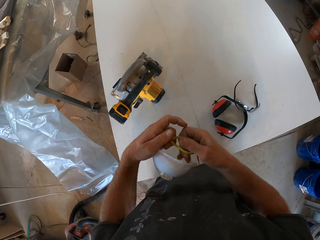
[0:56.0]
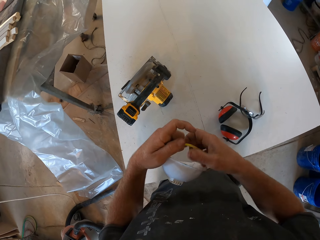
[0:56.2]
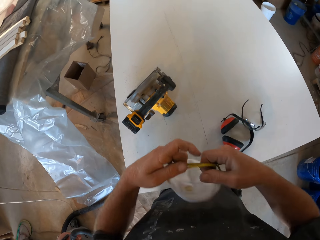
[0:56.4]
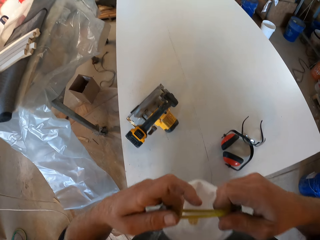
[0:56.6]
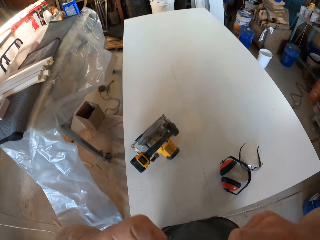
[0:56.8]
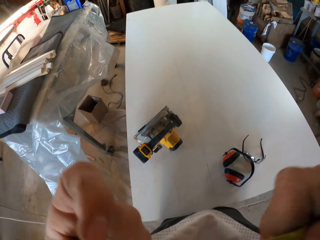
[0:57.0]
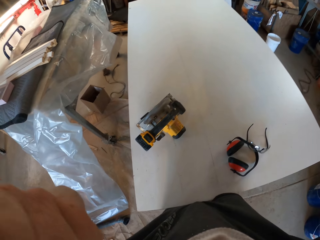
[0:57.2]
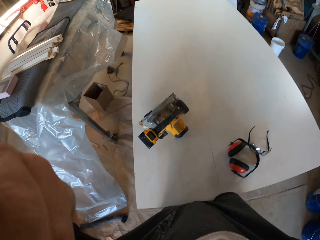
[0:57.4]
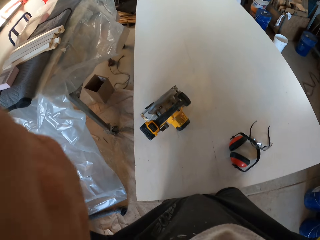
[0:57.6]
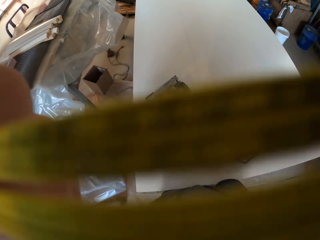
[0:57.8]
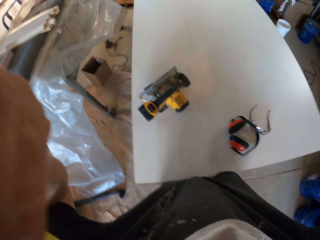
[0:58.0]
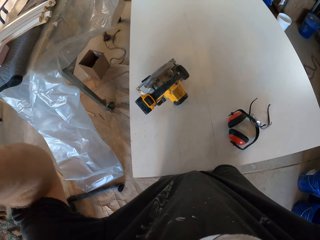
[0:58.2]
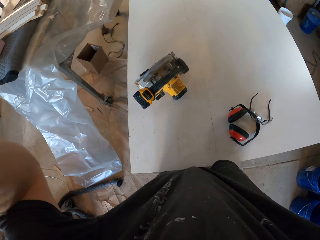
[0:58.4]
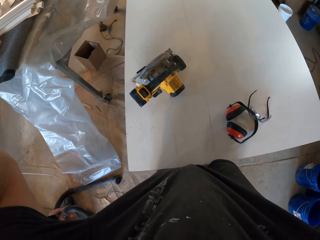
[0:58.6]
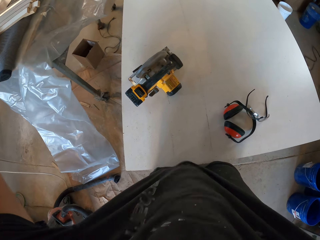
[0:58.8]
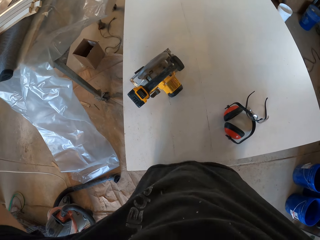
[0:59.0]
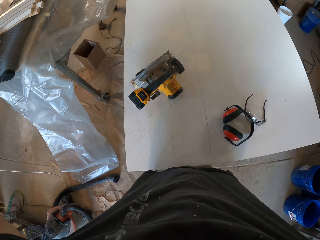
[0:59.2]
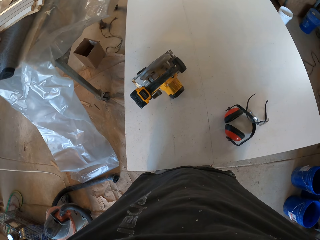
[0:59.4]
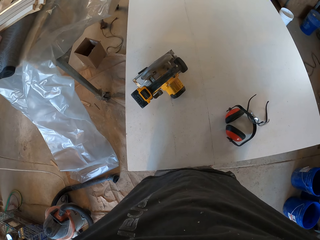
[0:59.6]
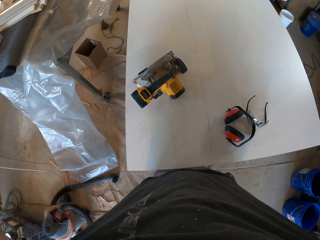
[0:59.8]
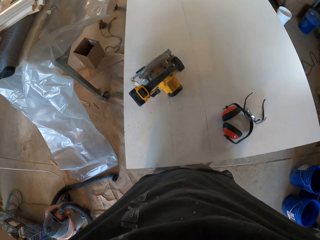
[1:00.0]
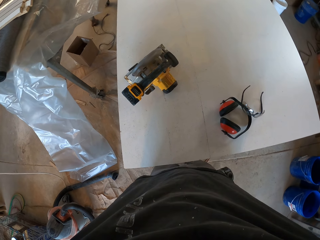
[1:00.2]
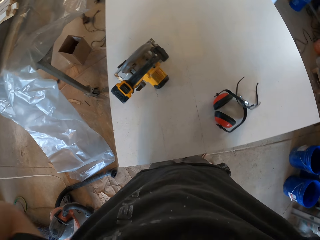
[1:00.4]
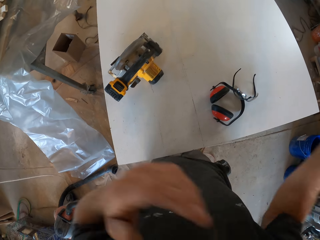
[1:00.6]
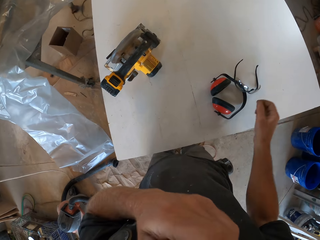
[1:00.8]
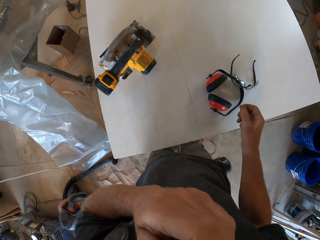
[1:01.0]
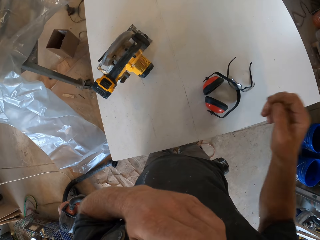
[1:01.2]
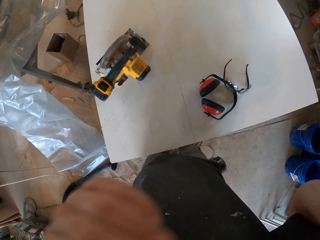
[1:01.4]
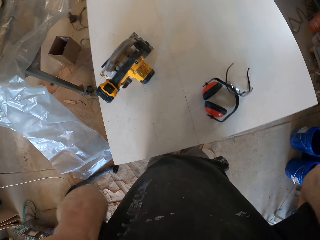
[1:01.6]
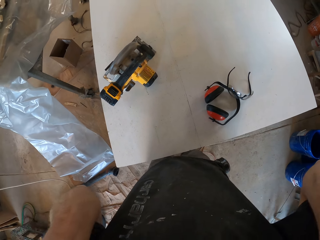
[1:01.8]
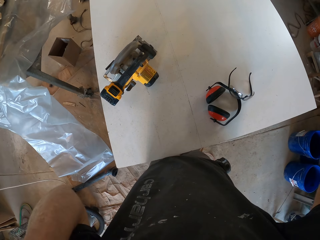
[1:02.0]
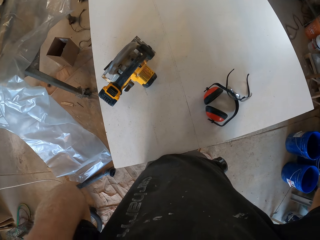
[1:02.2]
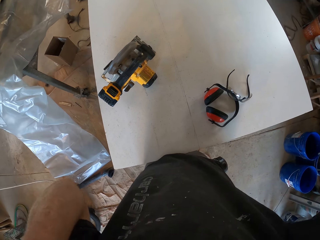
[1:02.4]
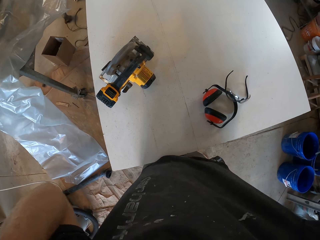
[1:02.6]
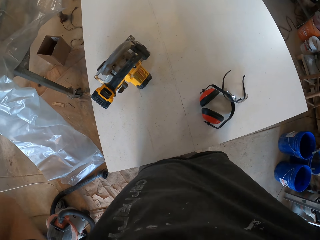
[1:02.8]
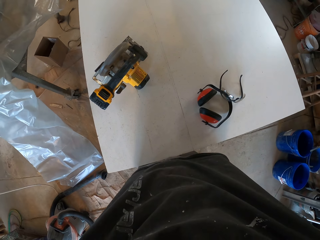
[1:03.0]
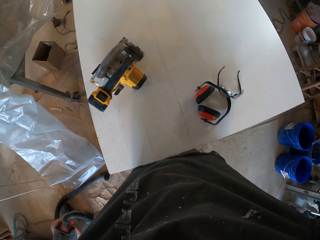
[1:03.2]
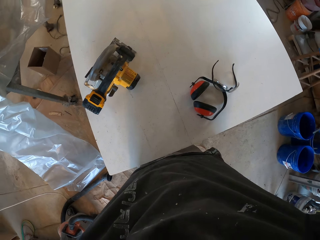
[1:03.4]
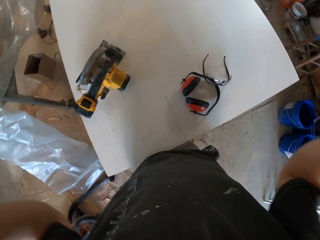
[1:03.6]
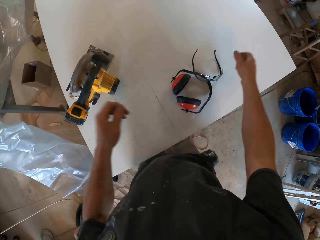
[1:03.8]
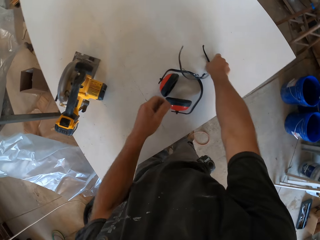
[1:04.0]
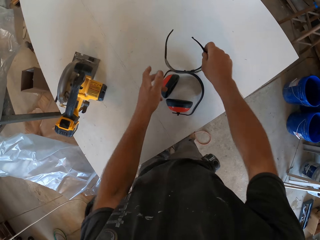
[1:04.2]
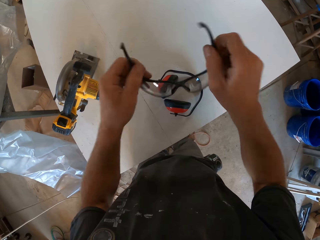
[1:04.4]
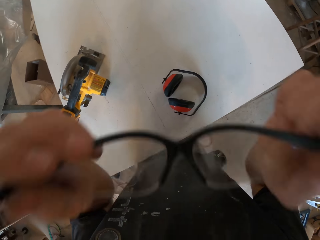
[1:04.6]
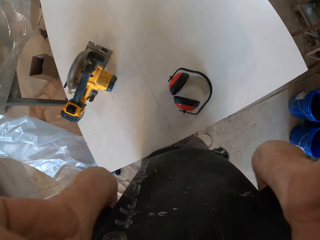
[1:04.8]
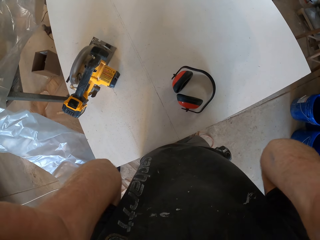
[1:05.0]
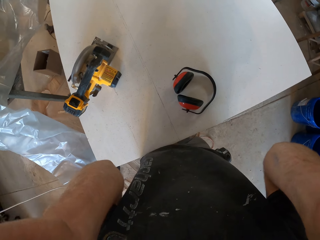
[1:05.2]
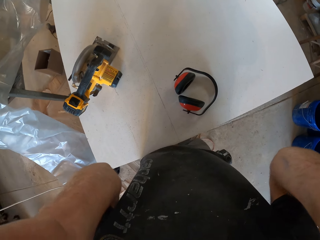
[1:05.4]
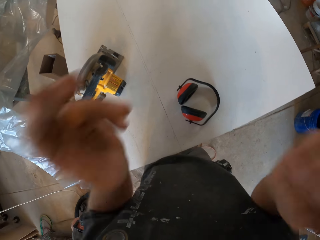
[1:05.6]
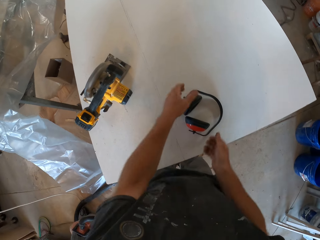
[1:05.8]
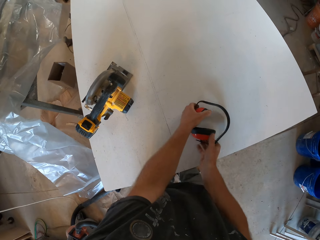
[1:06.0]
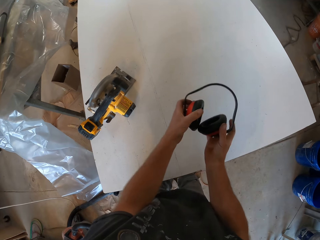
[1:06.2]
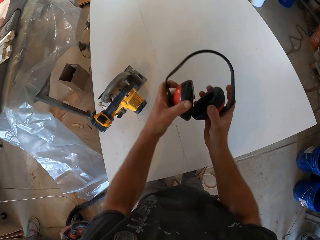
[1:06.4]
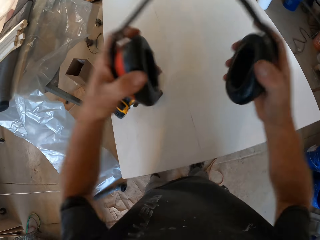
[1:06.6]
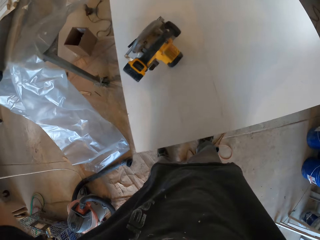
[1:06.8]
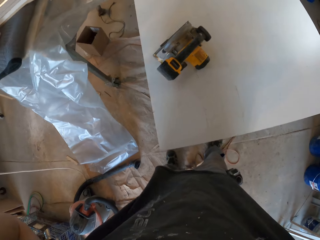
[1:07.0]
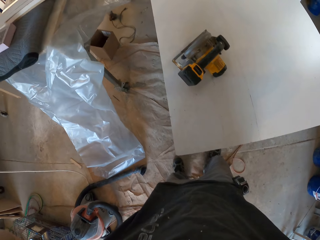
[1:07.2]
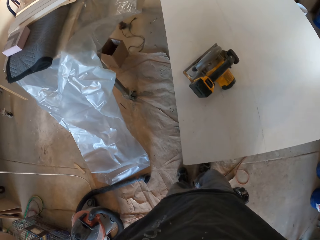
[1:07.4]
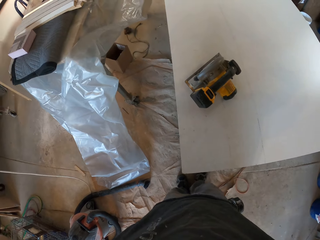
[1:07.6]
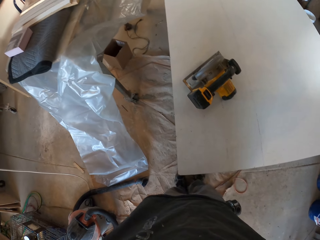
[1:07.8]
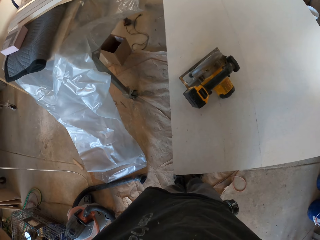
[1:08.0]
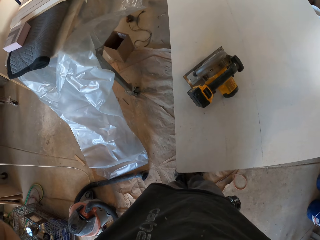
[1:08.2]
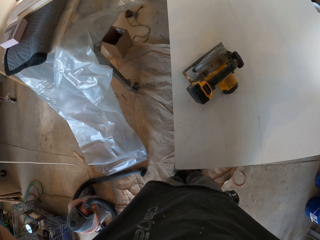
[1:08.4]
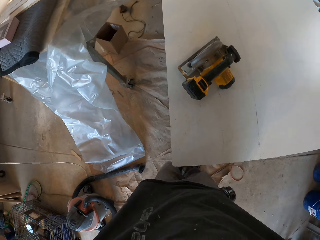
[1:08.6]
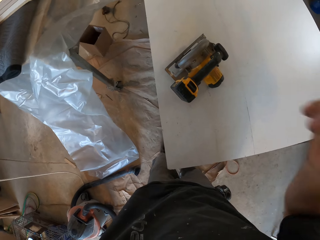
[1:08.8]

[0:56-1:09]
The camera wearer wears a face mask. They pick the sunglasses on the board and wear the glasses. They pick the earmuff and wear the earmuff.

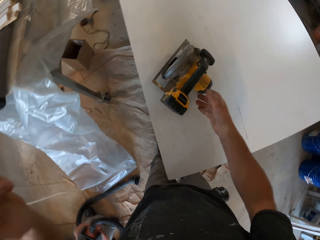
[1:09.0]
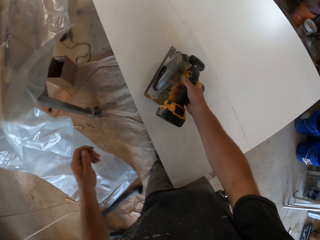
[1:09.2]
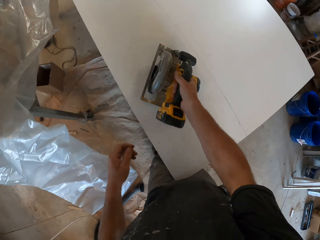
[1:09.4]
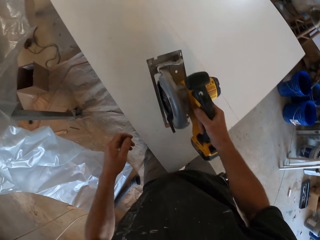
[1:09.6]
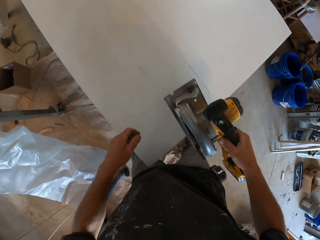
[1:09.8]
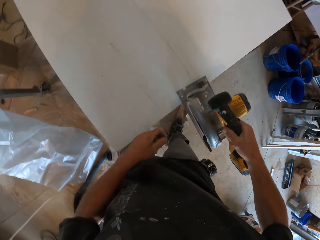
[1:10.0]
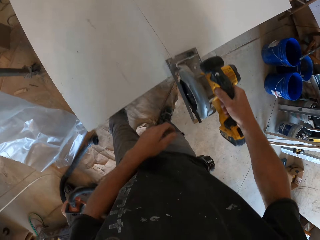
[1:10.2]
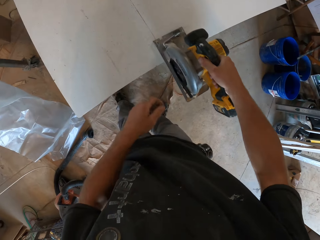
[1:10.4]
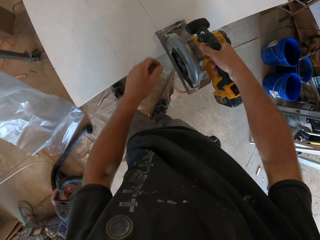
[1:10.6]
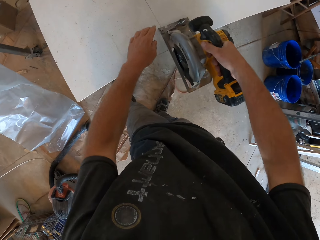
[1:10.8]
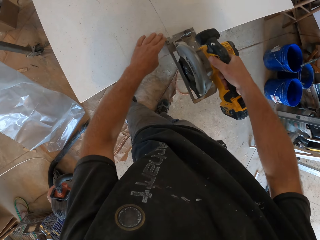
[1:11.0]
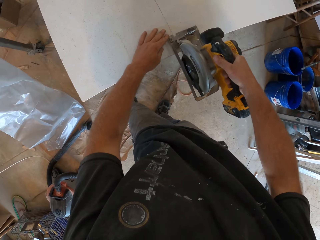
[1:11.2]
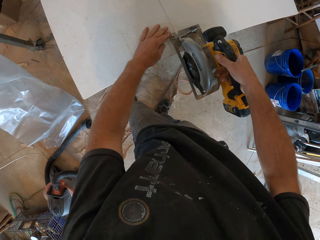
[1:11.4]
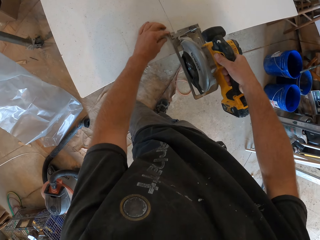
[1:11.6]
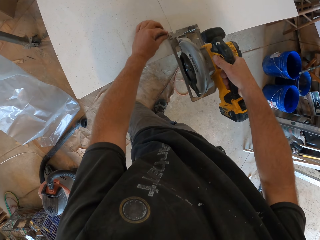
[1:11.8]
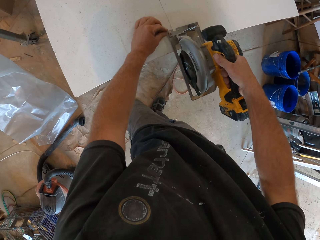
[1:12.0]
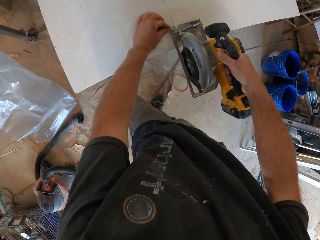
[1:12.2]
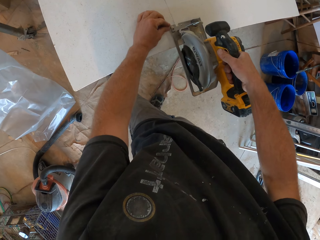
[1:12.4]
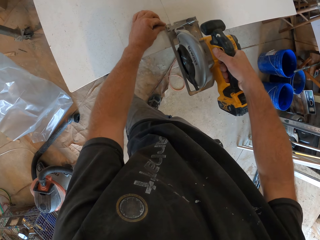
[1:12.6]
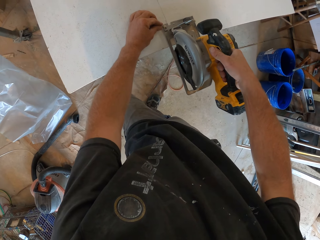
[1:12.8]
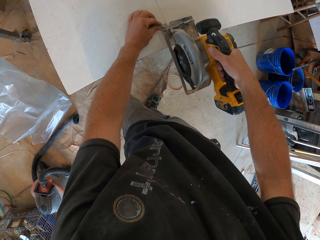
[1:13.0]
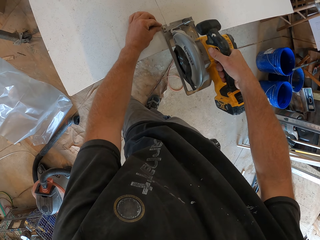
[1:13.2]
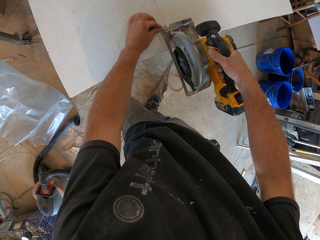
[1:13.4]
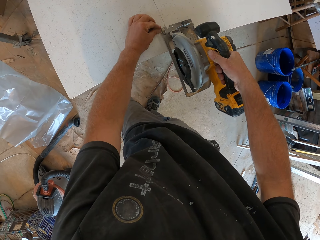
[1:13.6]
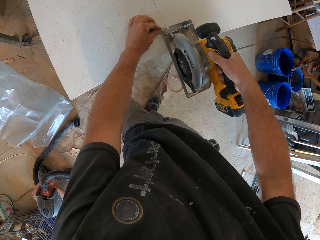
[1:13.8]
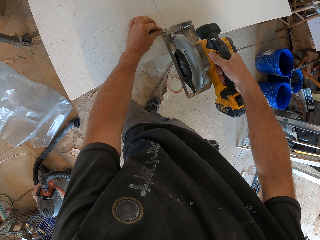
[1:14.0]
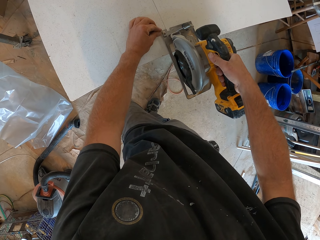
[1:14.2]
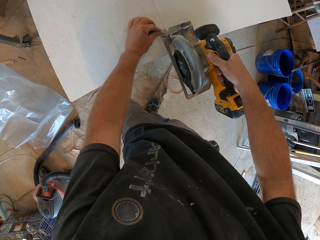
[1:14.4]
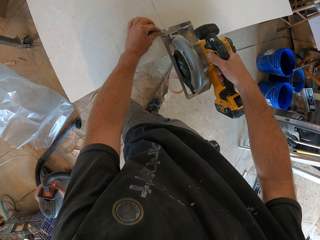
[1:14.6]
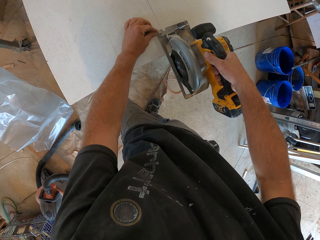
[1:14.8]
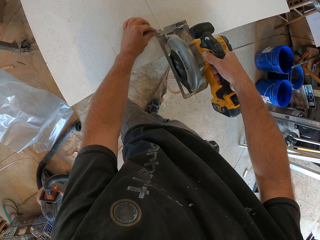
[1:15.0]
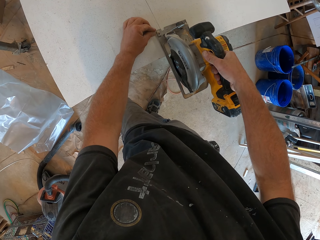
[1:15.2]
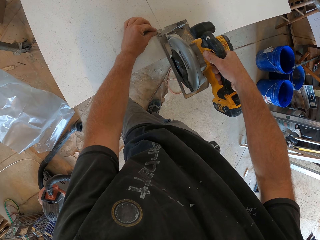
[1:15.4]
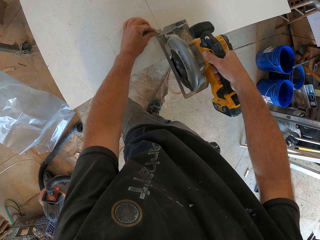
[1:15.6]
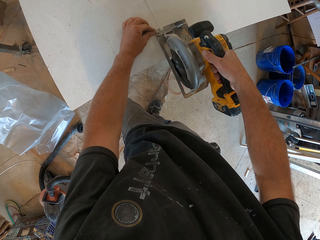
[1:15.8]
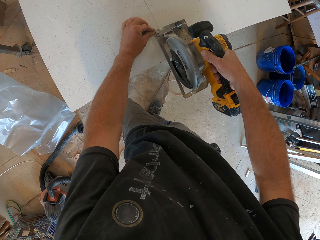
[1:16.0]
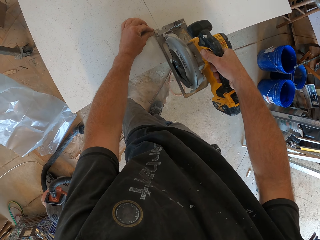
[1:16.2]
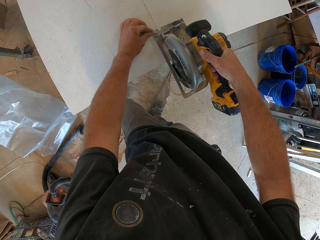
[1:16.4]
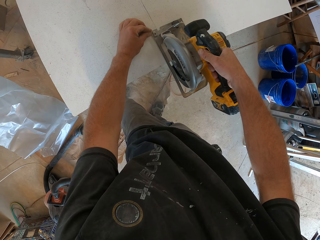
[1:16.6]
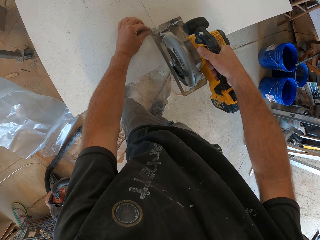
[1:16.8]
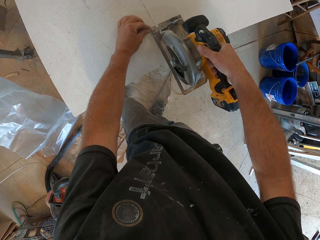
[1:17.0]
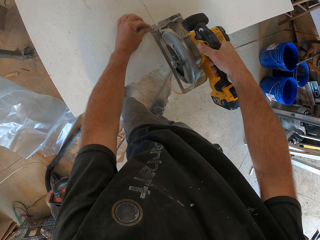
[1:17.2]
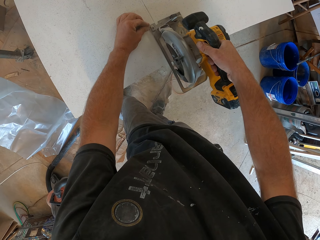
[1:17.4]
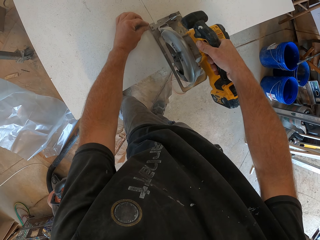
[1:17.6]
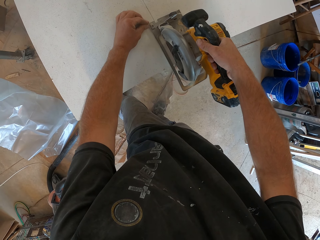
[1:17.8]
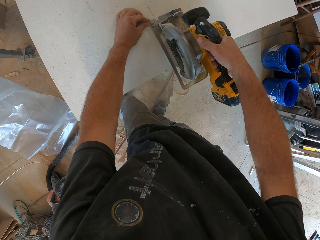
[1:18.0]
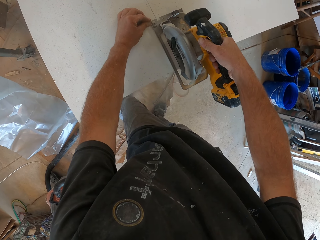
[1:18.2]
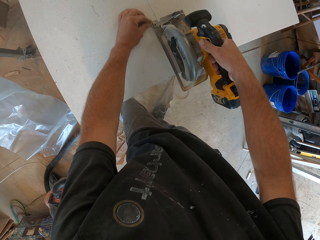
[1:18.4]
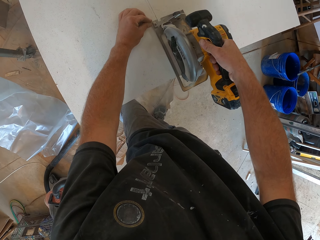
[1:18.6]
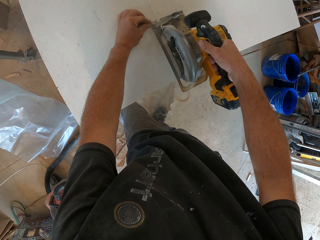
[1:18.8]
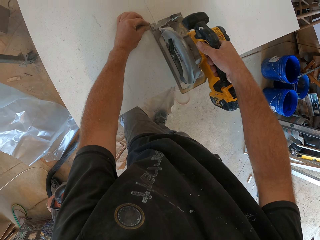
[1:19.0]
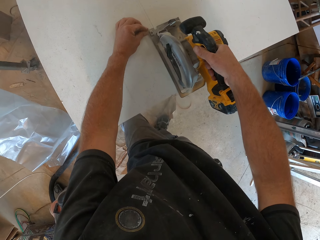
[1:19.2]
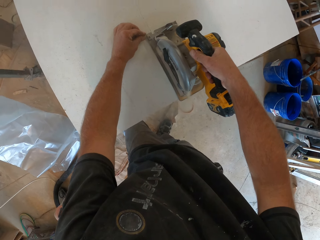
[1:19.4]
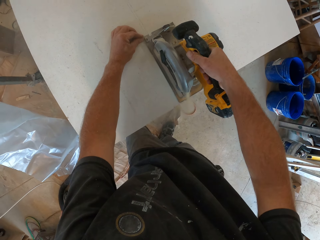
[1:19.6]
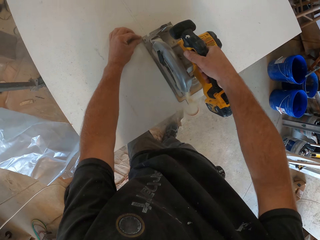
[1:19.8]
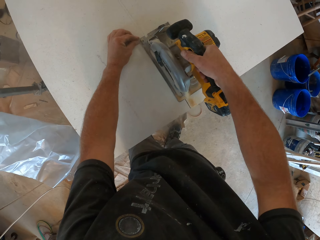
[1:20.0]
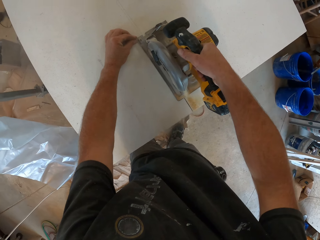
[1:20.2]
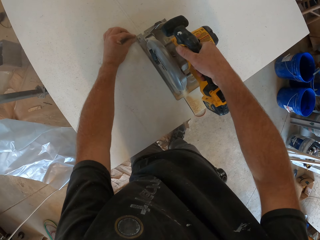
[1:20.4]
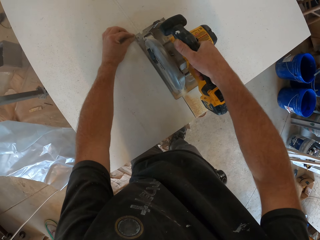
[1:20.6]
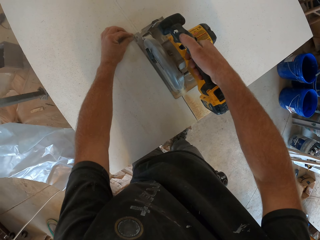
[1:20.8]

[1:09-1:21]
The camera wearer takes the hand wood cutter on the board. They cut the wood, position the cutter on the board, and cut the board with the hand wood cutter.
